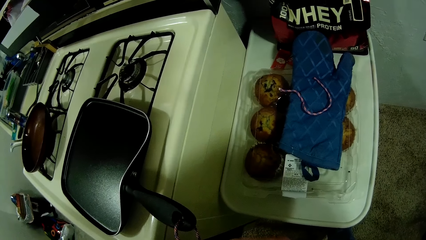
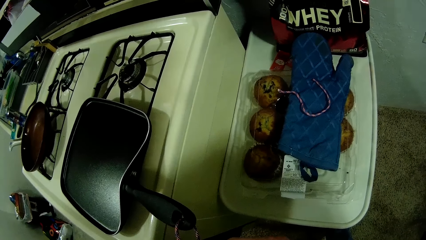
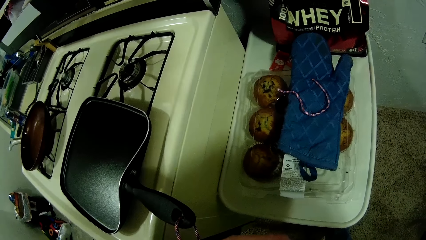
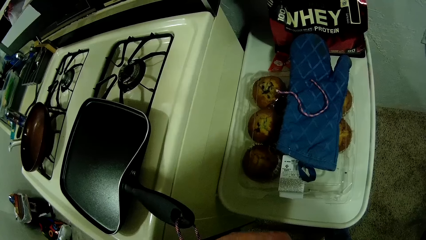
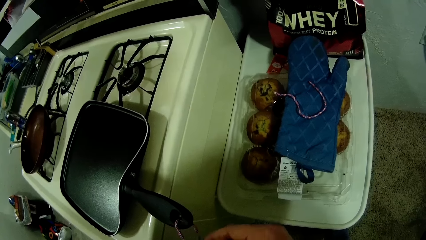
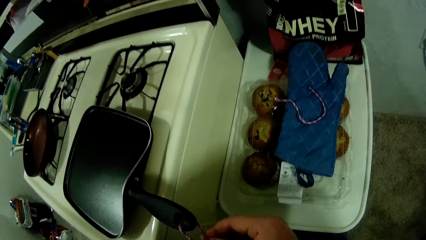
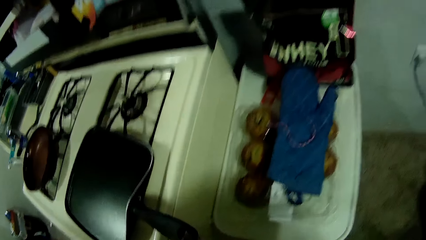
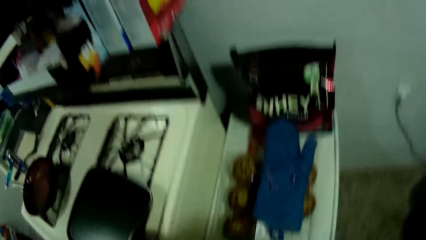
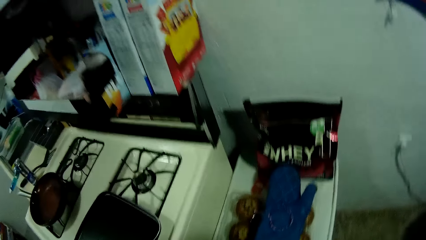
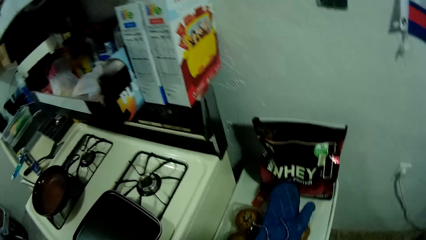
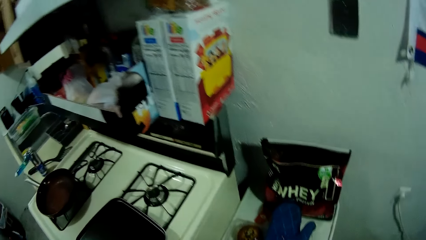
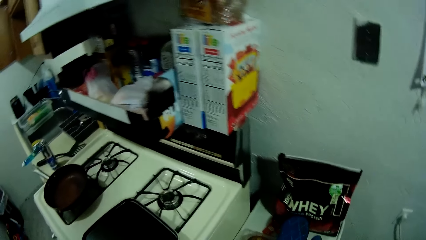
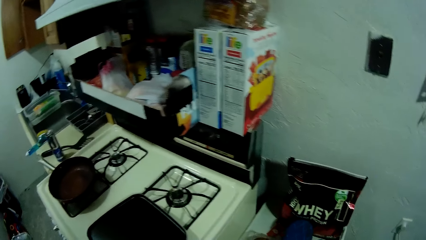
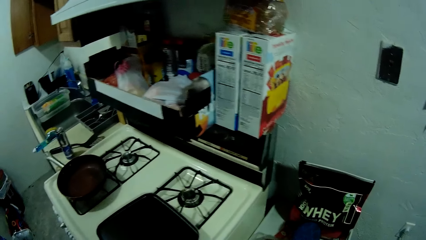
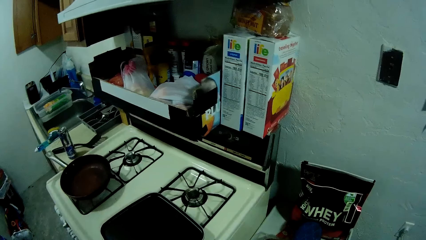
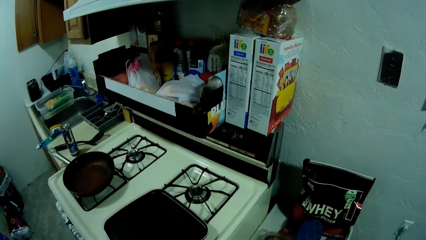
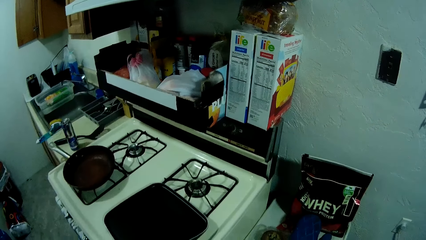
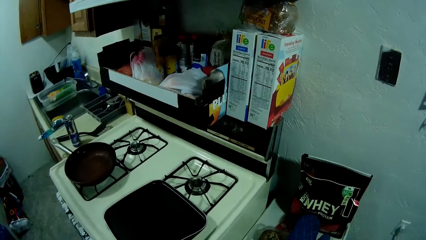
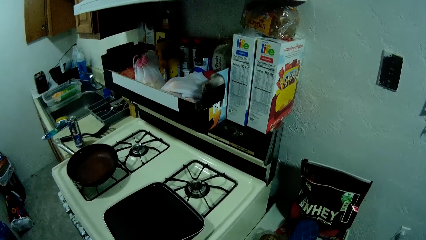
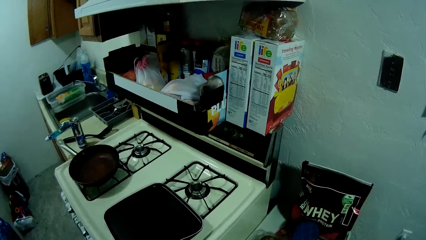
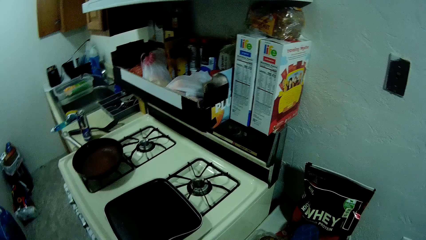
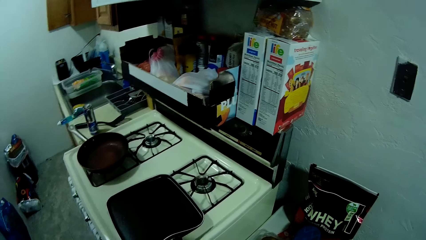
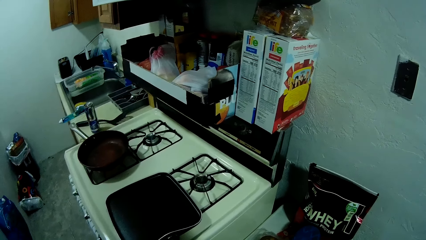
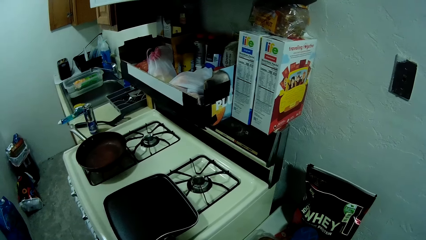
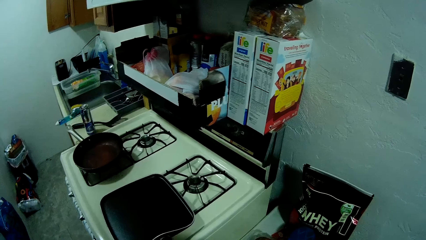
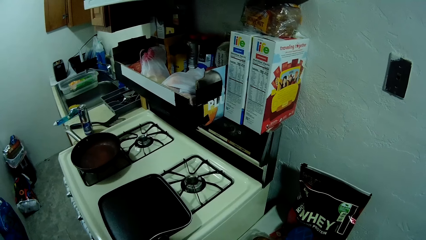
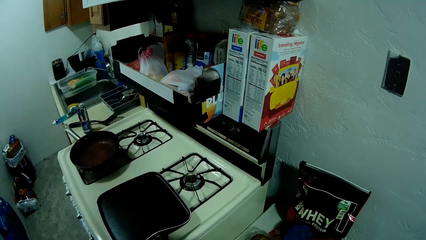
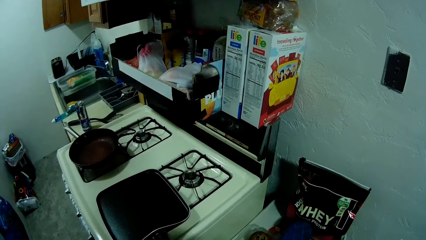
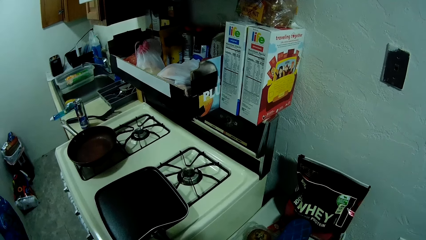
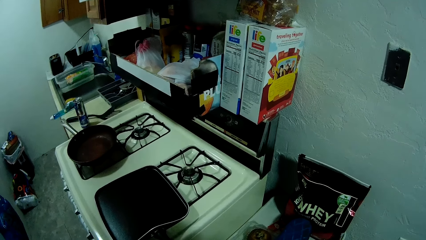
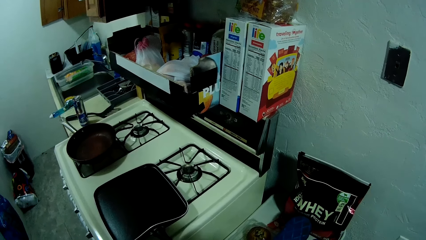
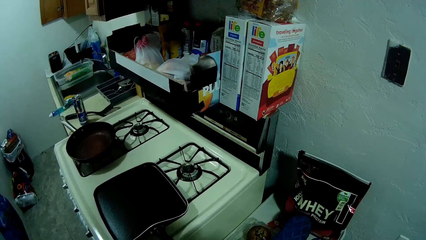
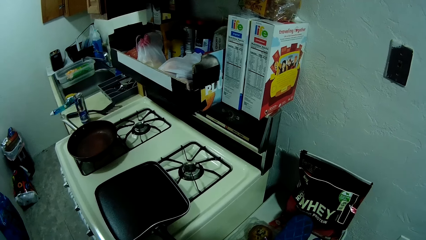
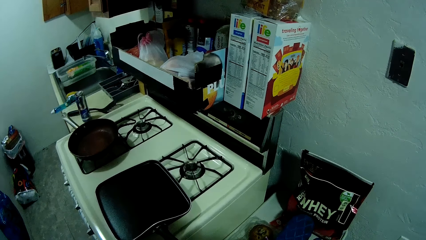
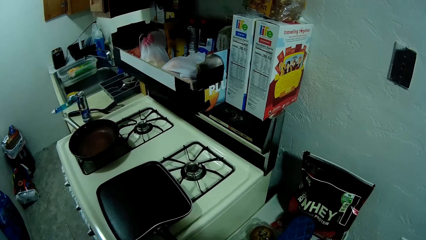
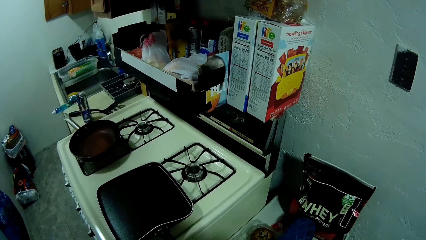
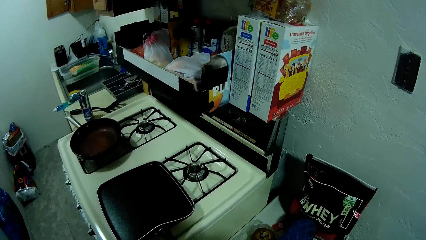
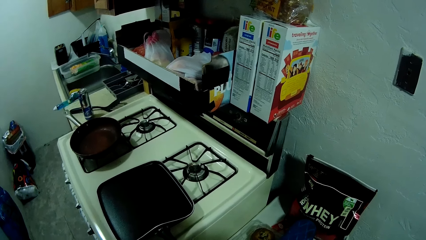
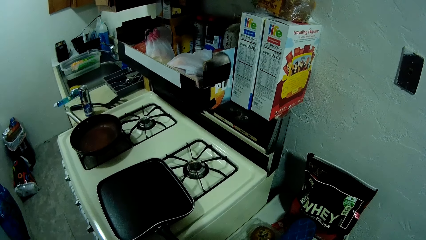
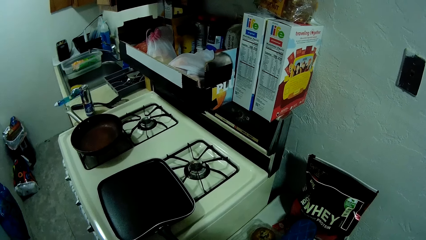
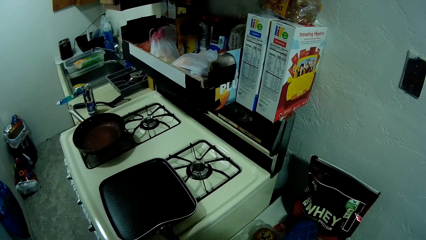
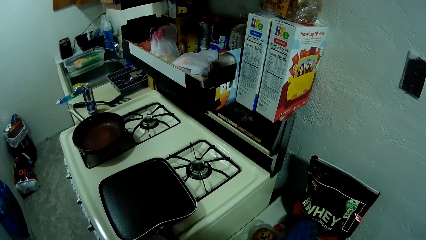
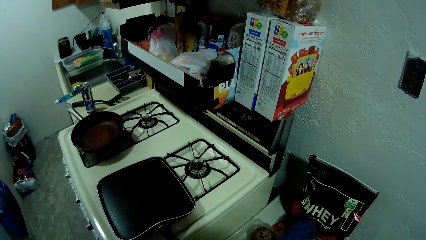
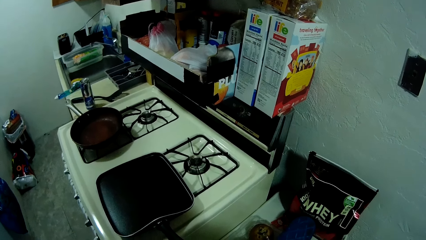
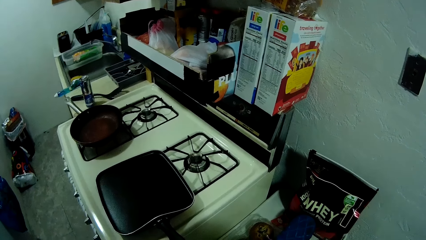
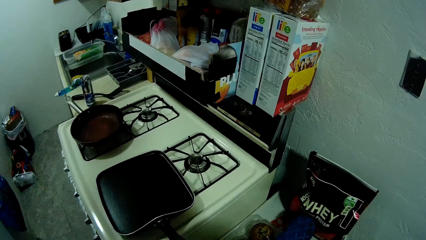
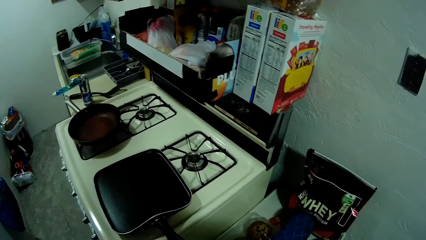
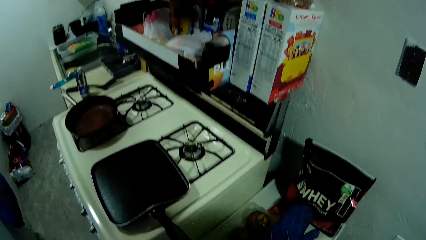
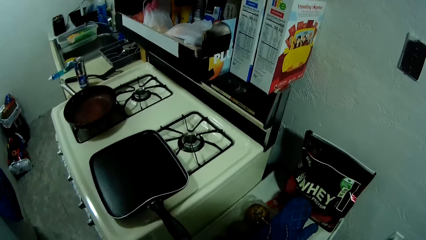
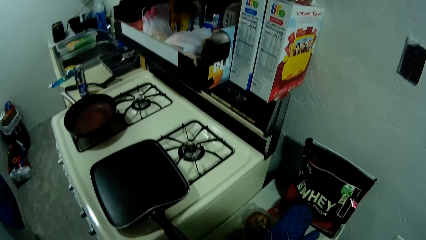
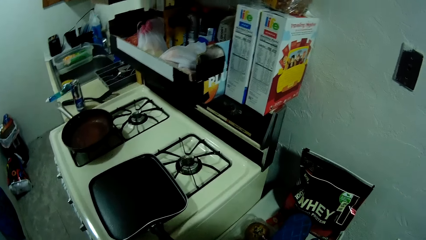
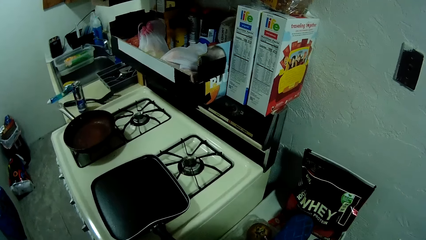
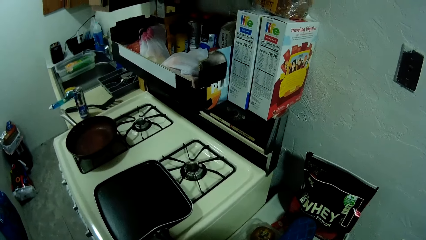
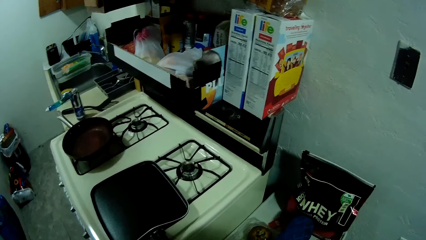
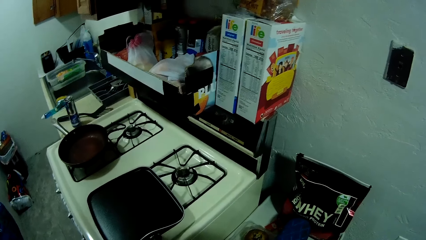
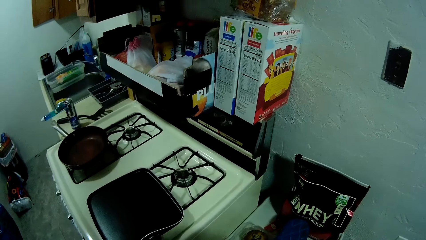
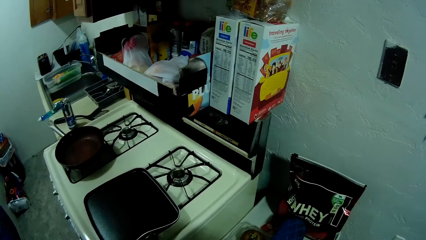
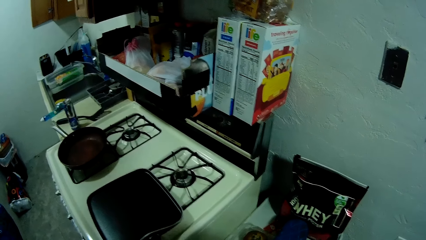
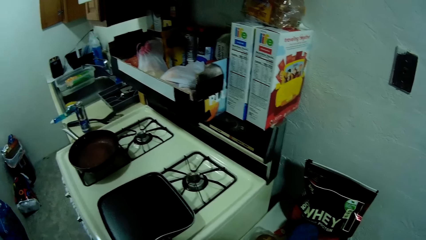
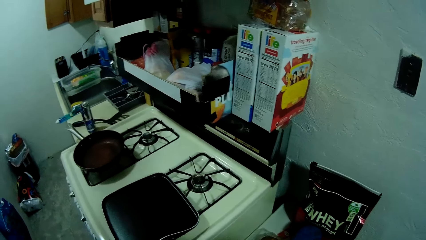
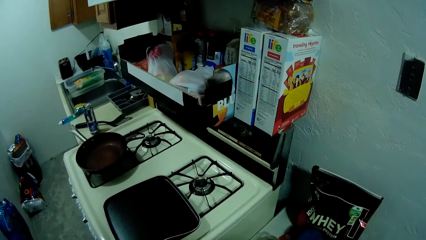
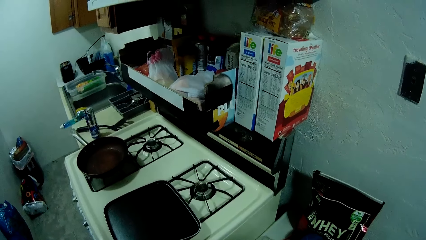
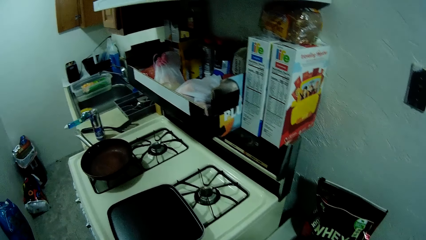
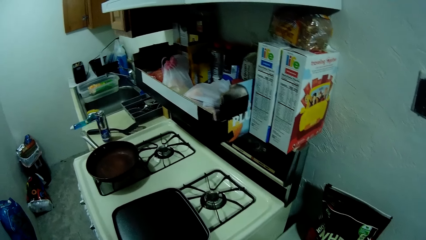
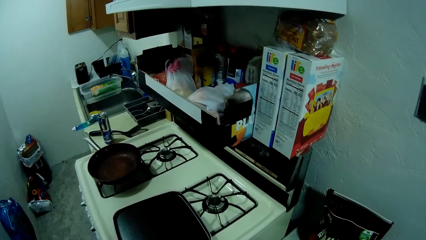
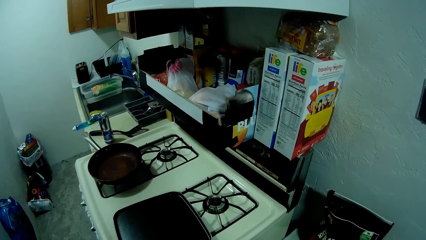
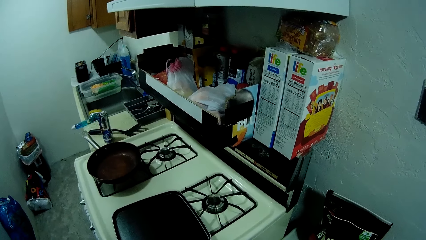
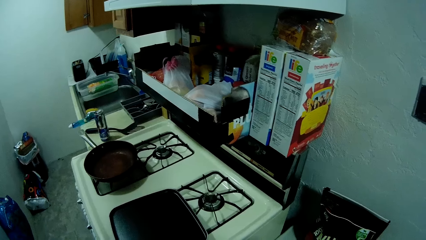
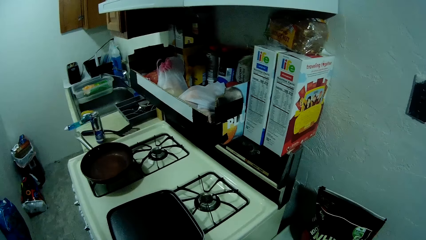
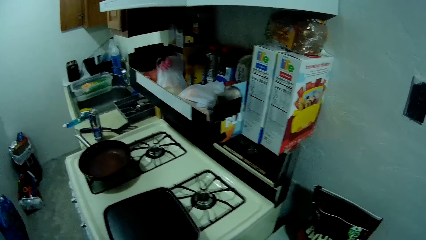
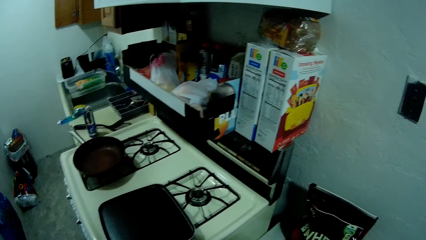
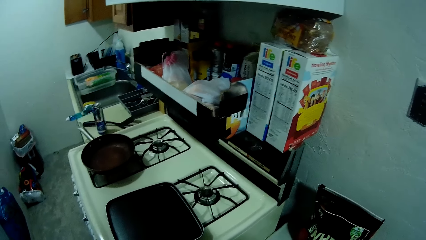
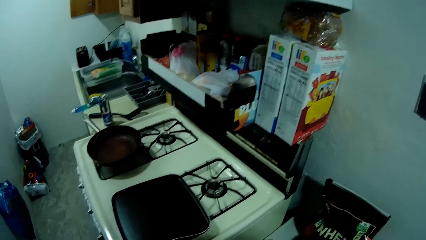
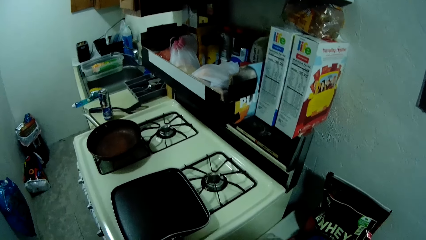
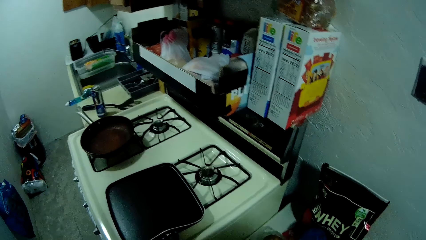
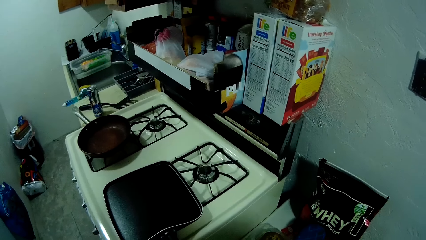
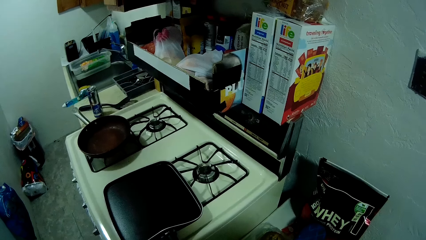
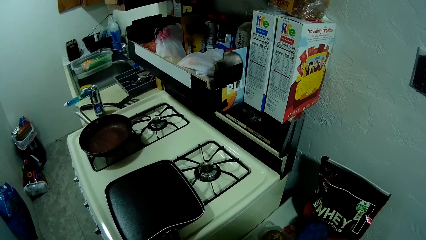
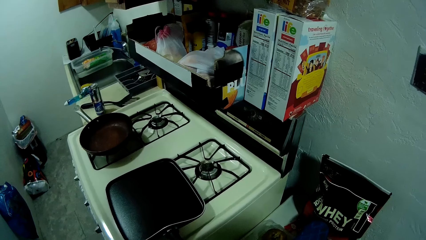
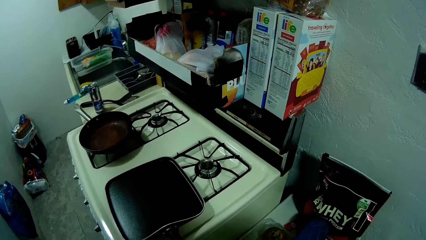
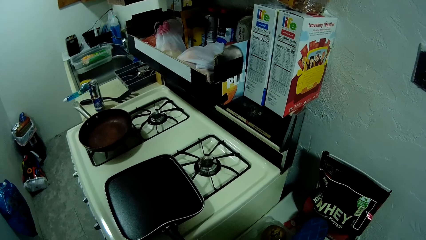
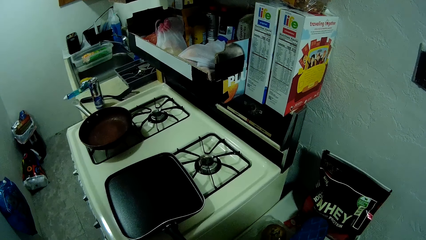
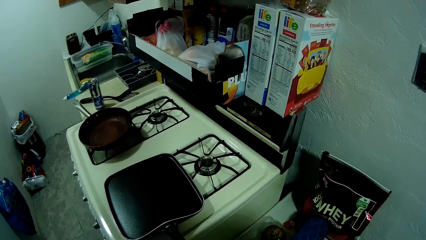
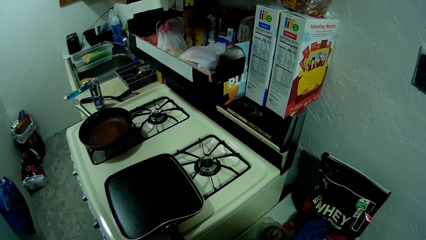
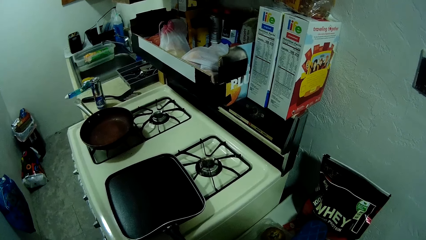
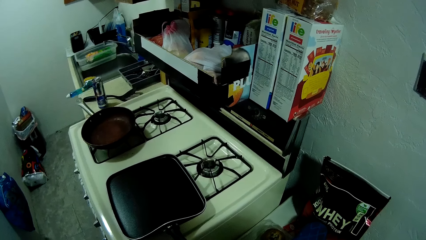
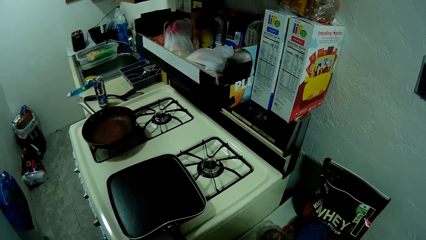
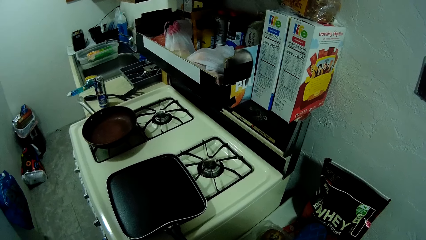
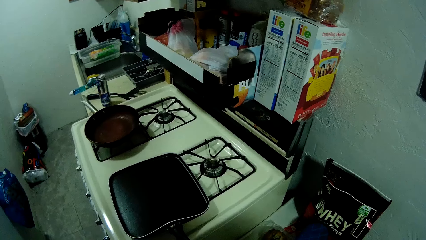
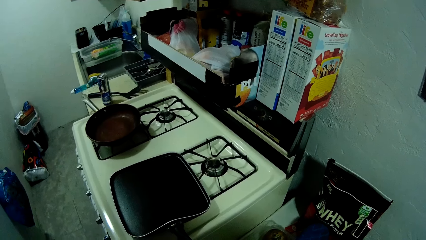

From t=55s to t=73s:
The camera wearer looks around. They look at the items on the shelf.
